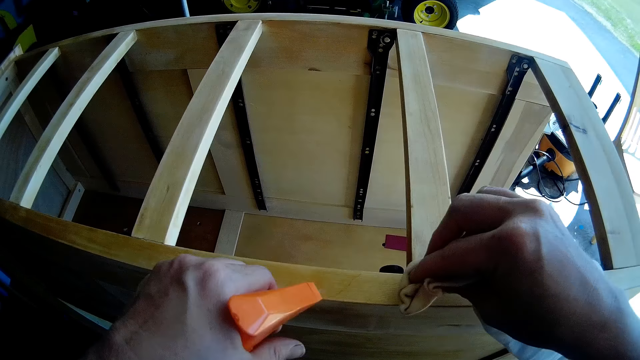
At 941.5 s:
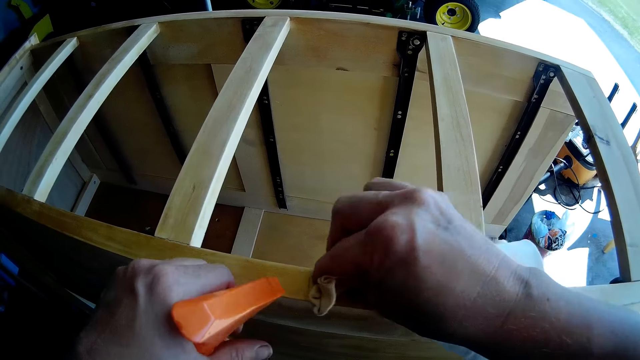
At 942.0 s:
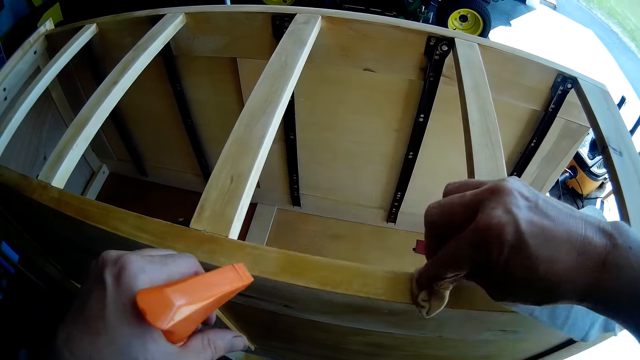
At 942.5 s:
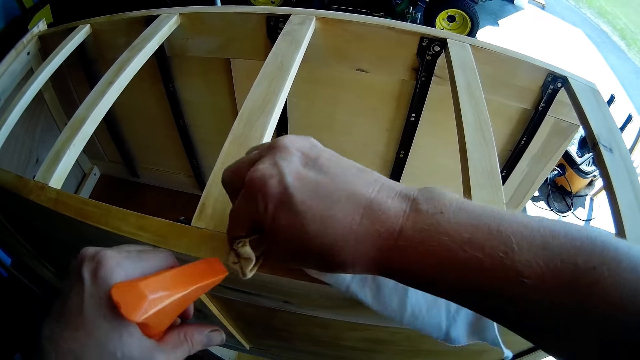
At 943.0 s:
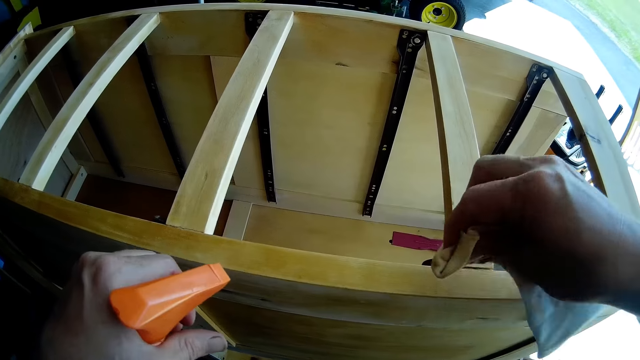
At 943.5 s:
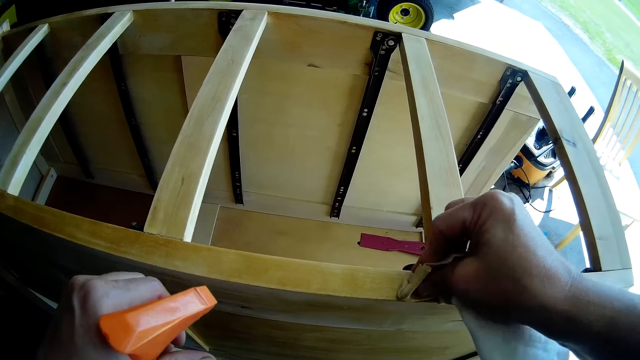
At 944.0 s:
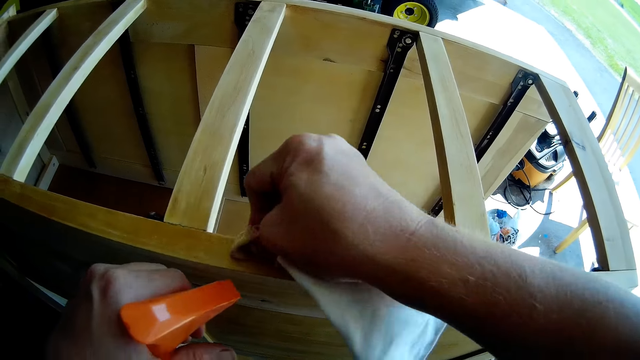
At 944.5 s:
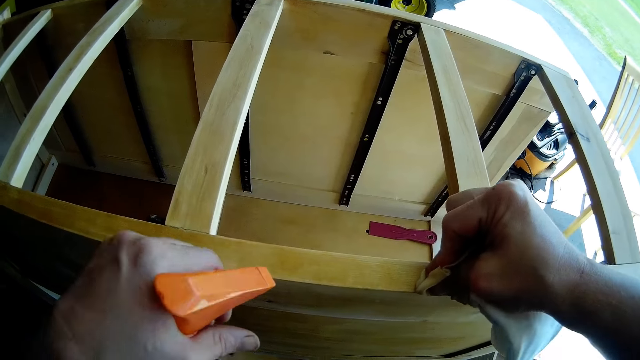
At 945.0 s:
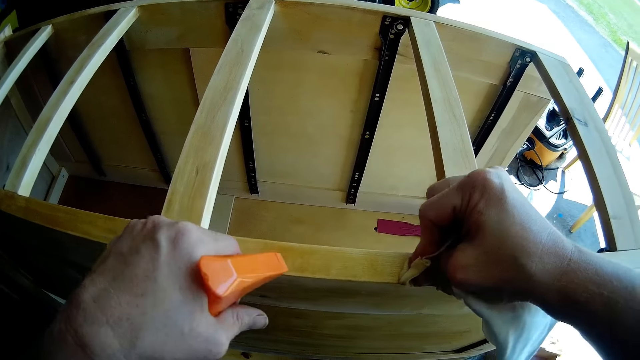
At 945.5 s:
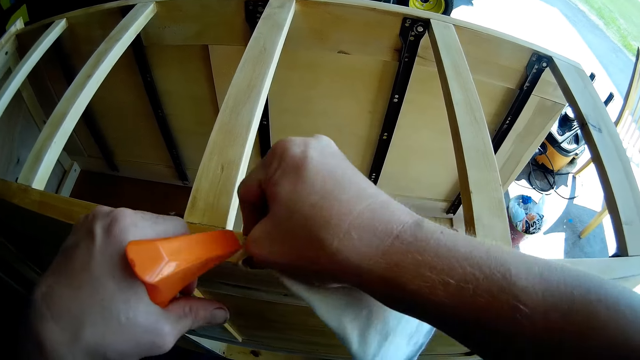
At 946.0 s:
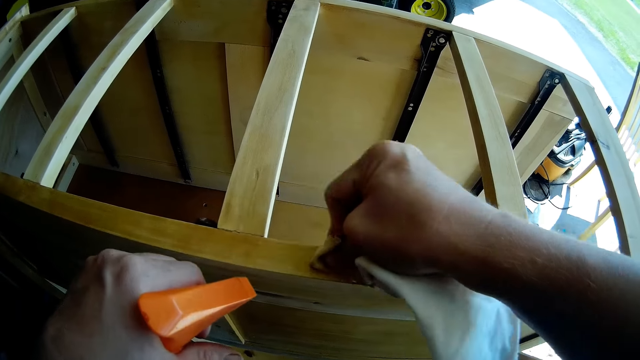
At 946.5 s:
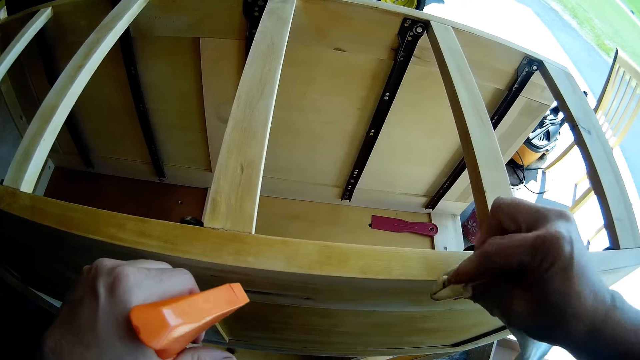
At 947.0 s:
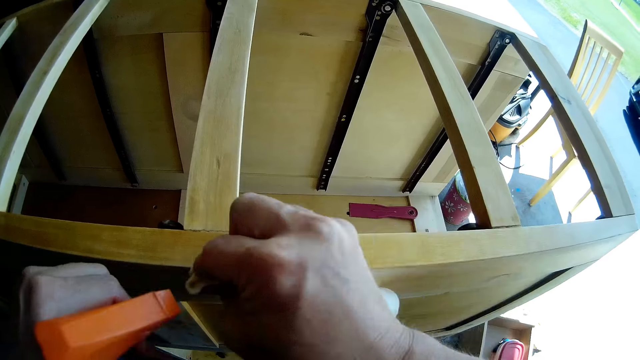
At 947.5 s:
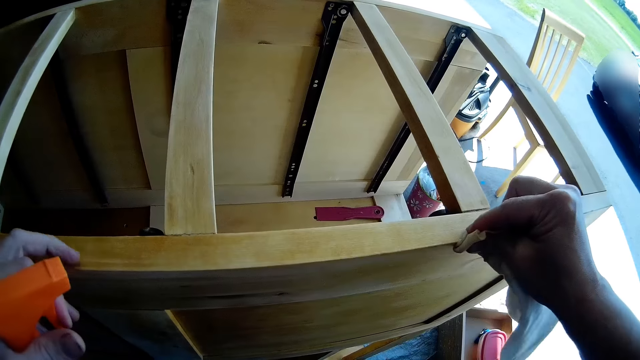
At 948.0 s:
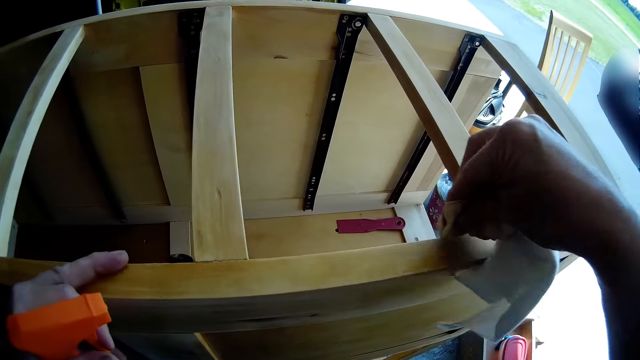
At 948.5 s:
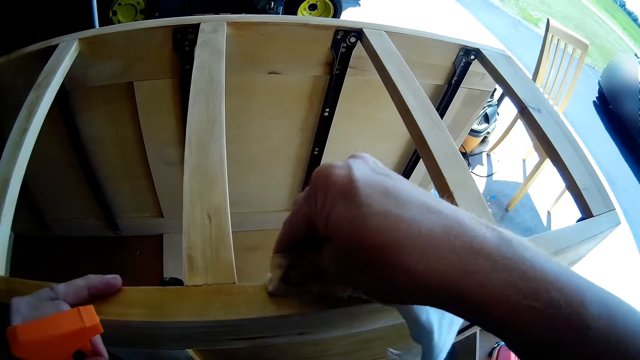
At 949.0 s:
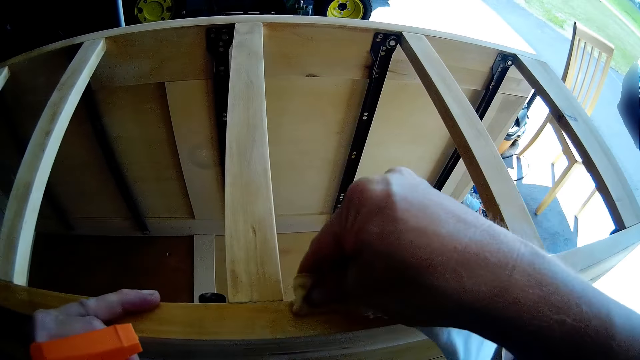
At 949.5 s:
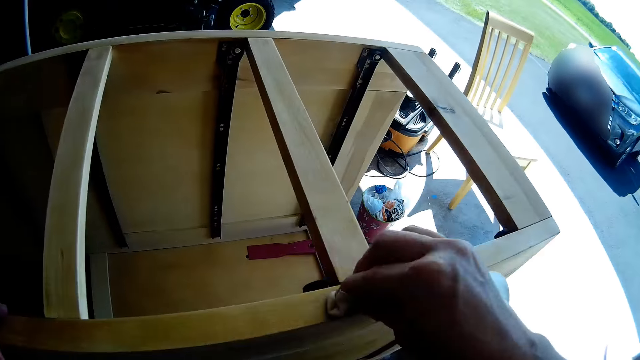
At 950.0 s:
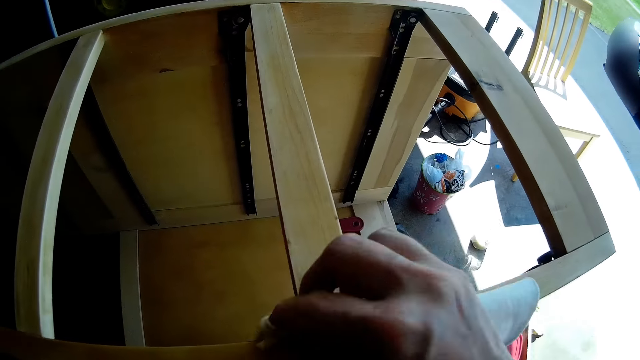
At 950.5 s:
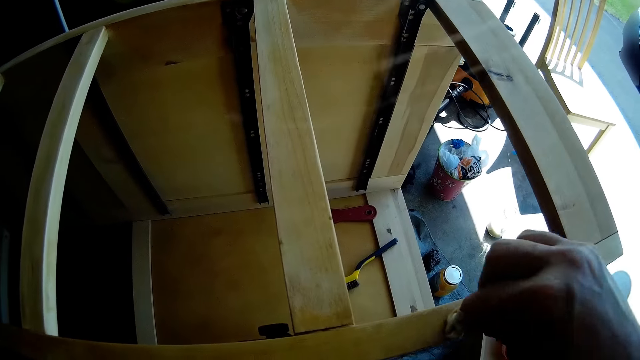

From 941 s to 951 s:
The camera wearer sprays the cabinet with the wooden furniture cleaning spray. They wipe the wooden surface with a kitchen towel. They spray the cabinet with the wooden furniture cleaning spray. They wipe the wooden surface with the kitchen towel.

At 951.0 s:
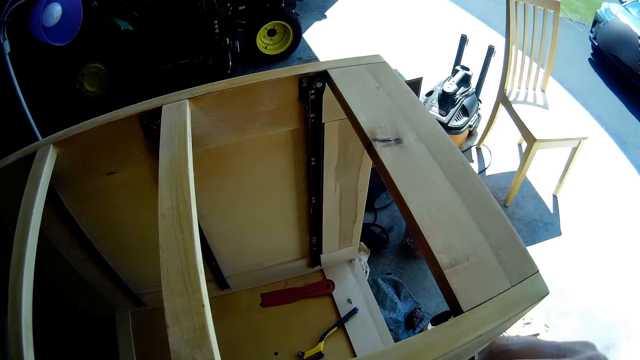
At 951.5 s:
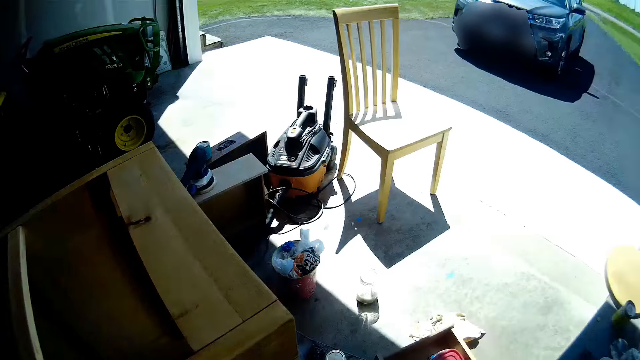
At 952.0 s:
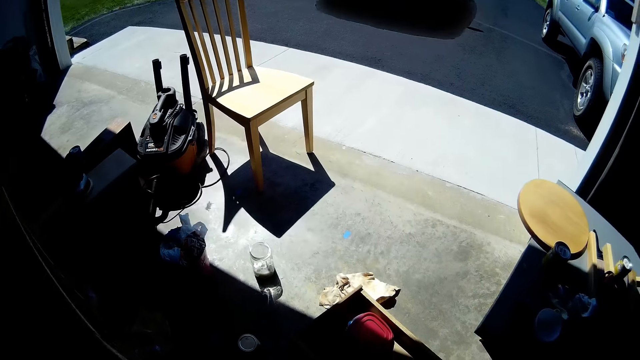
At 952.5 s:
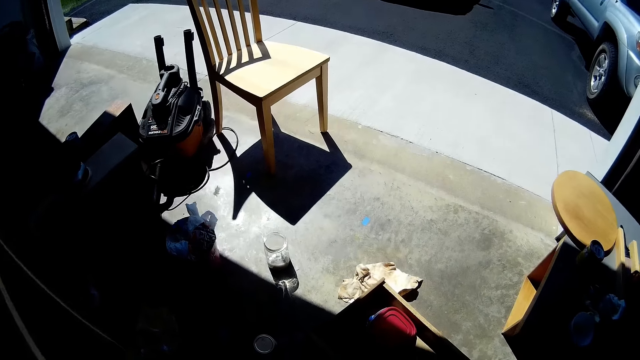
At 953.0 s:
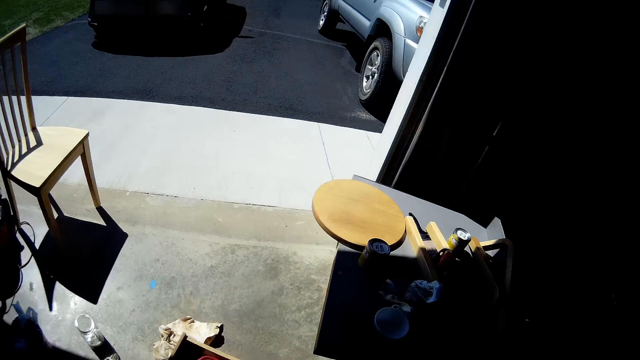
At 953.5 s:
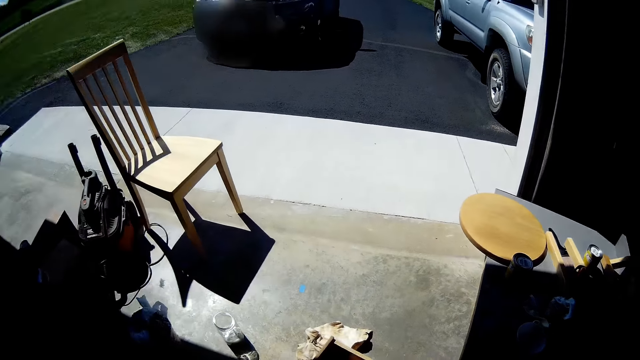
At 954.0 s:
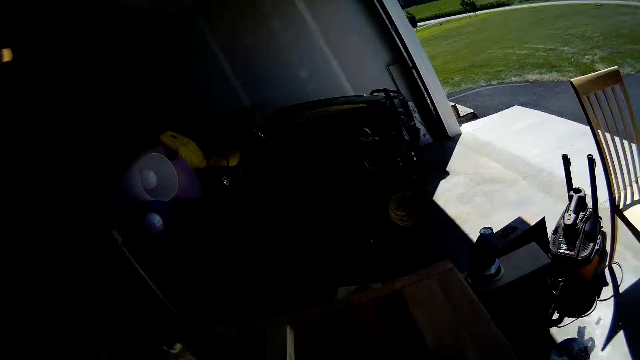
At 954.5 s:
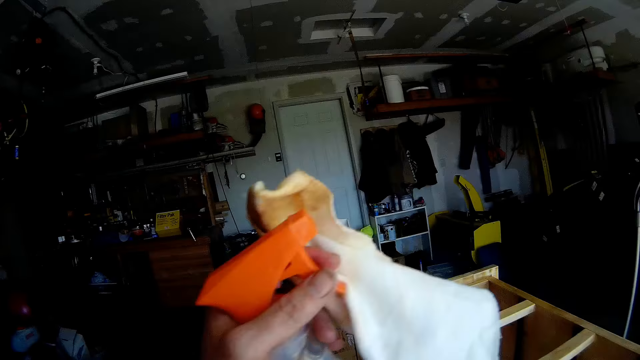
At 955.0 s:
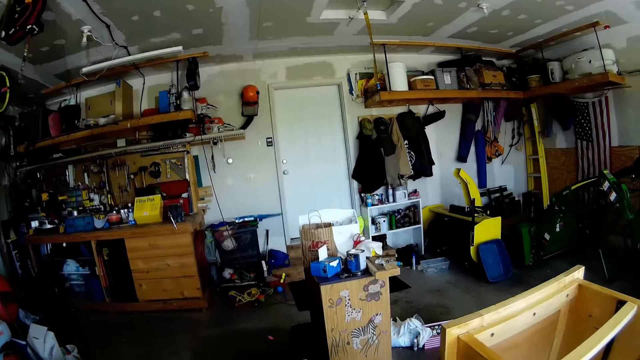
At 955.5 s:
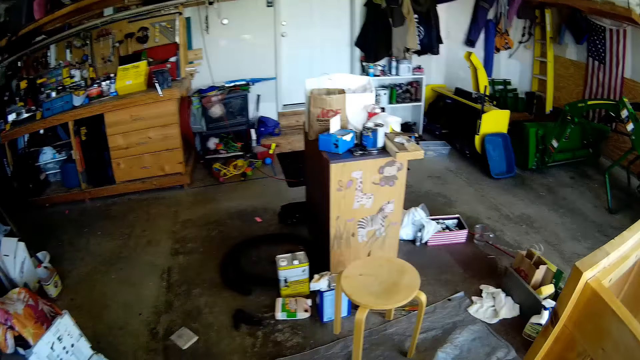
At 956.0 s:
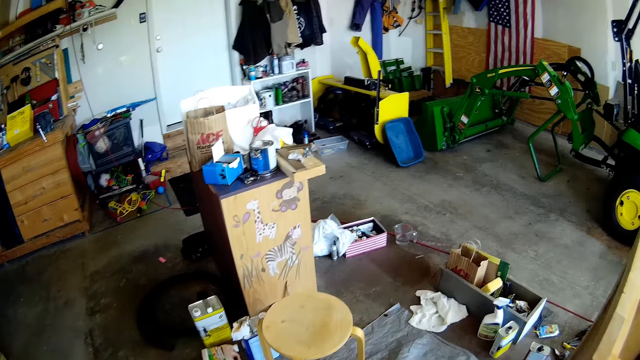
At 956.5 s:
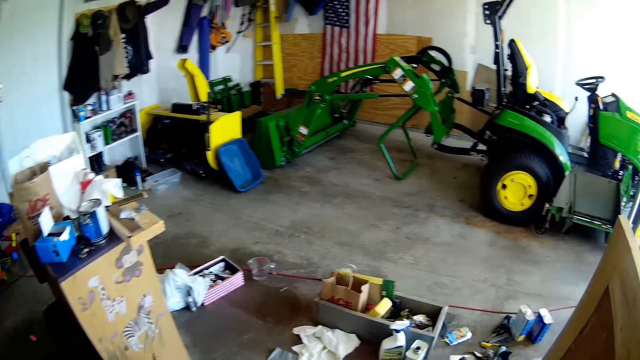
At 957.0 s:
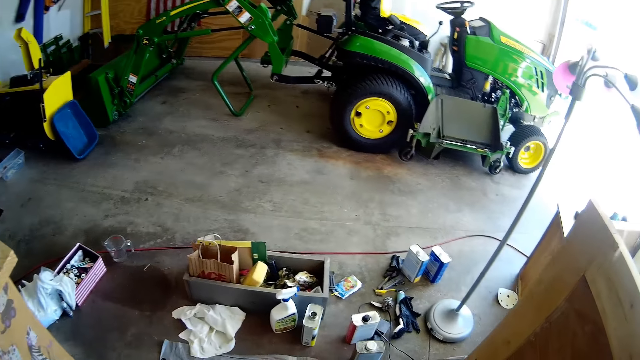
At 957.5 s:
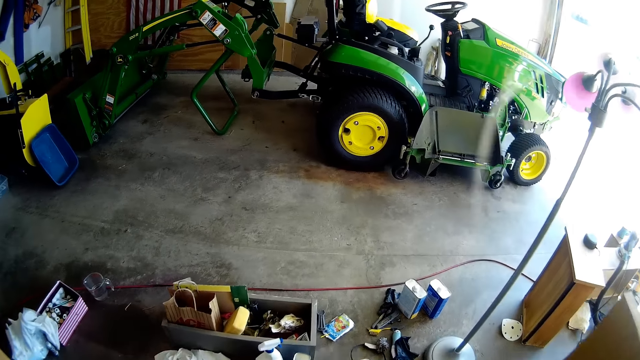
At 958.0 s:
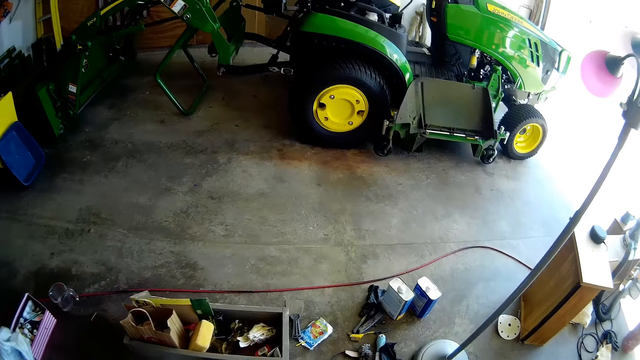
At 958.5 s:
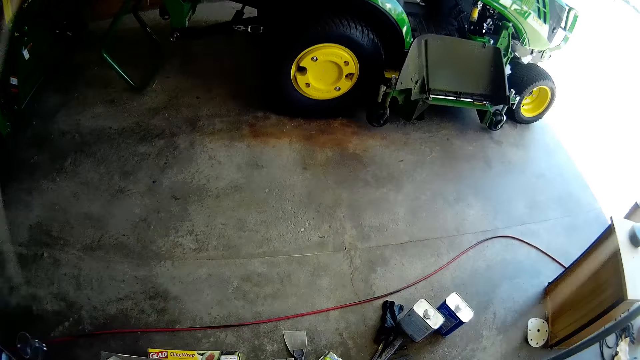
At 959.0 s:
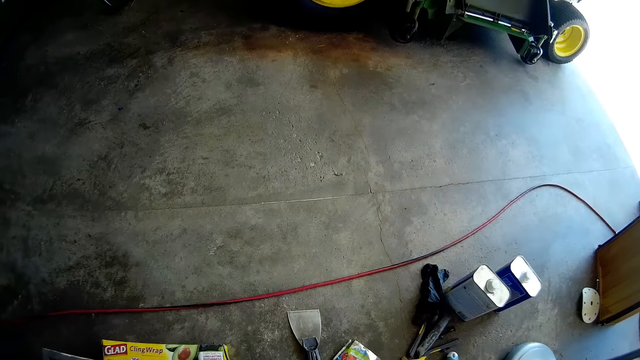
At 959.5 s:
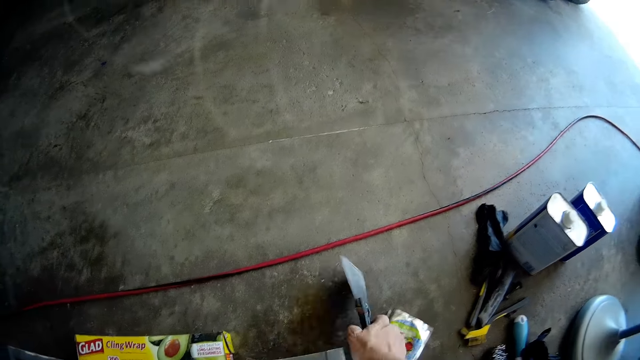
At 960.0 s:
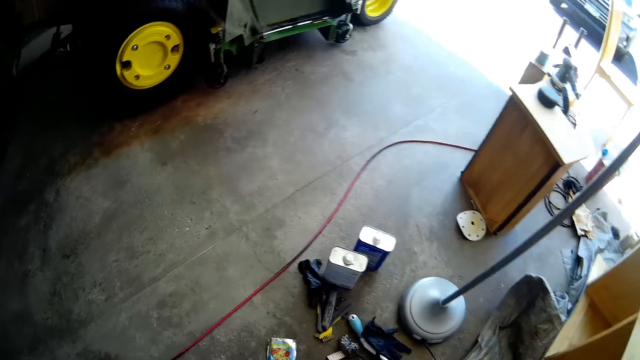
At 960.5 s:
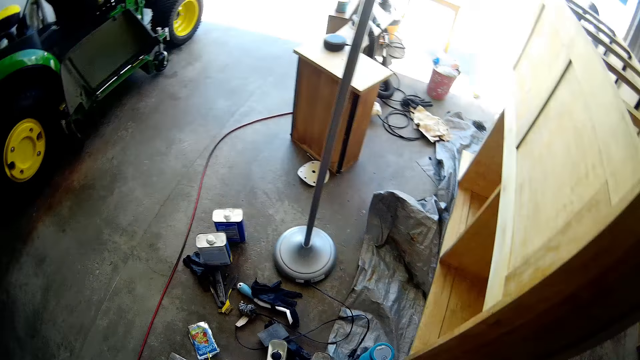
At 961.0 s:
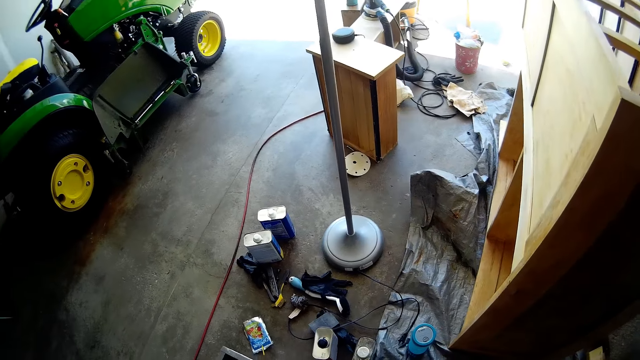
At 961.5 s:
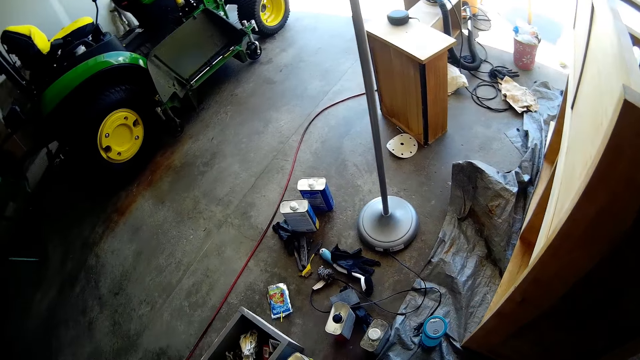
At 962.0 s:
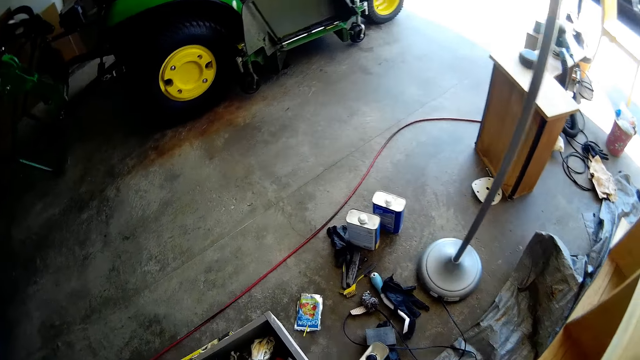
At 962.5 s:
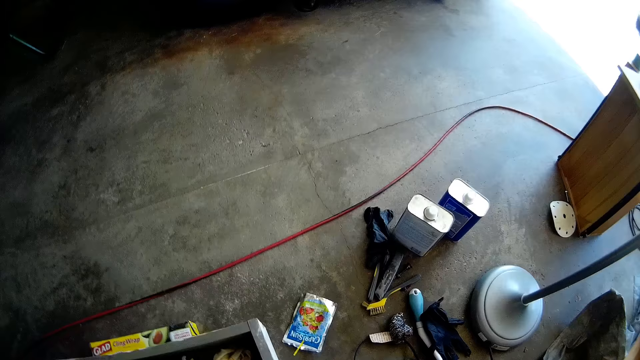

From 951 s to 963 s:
The camera wearer does something. They do hand movement. They walk around the workshop. They pick up a scraper from the floor.
